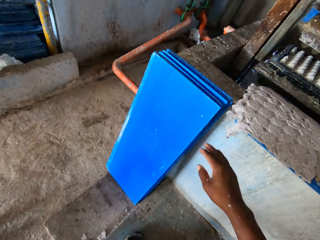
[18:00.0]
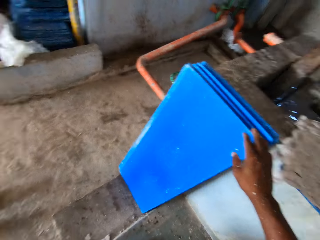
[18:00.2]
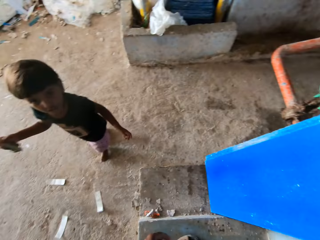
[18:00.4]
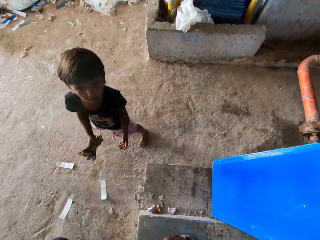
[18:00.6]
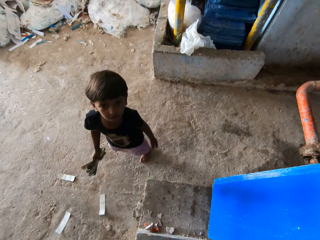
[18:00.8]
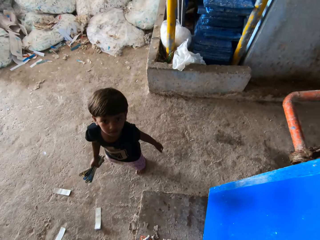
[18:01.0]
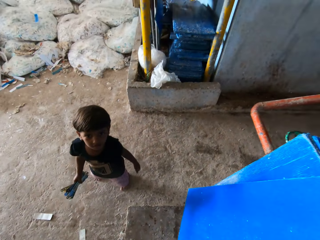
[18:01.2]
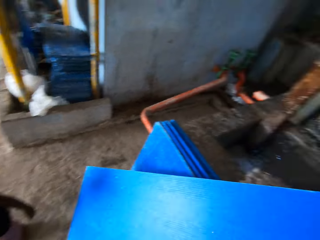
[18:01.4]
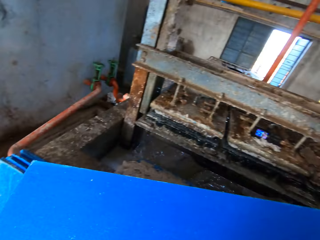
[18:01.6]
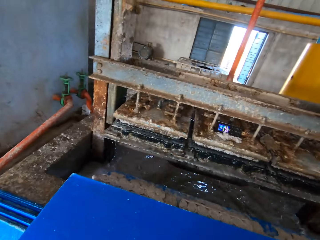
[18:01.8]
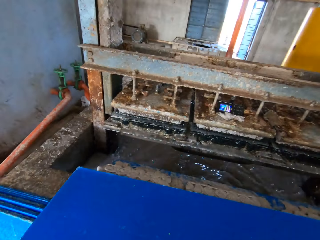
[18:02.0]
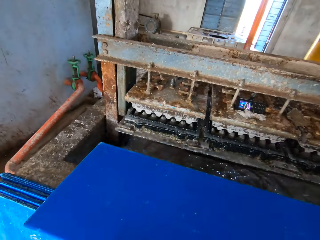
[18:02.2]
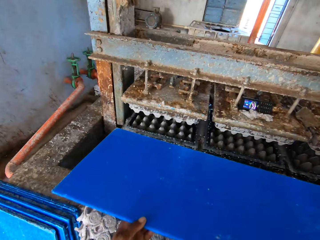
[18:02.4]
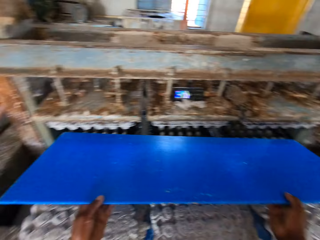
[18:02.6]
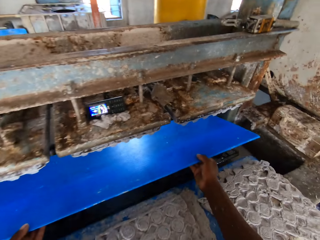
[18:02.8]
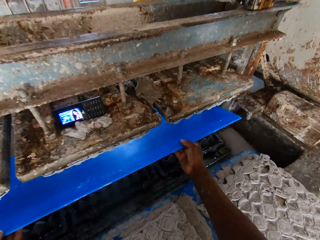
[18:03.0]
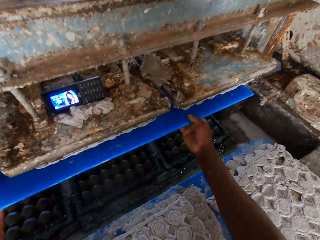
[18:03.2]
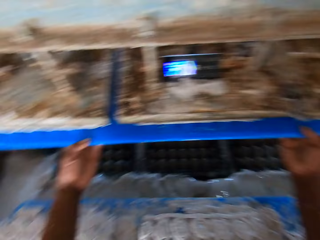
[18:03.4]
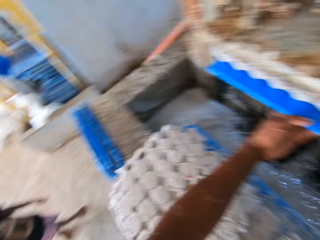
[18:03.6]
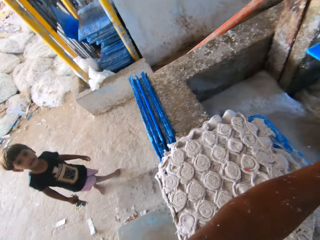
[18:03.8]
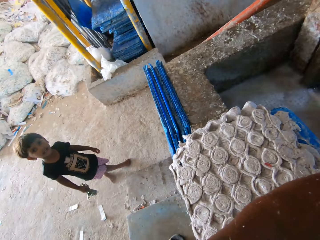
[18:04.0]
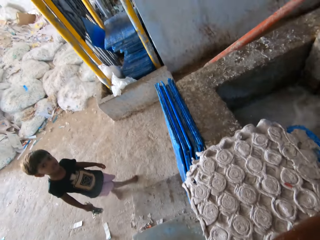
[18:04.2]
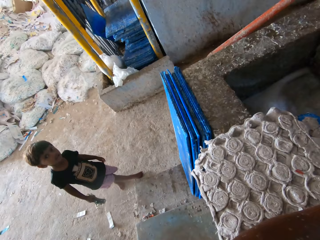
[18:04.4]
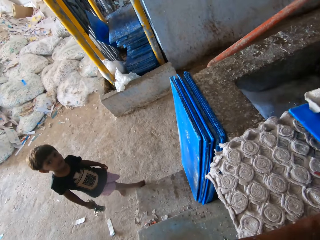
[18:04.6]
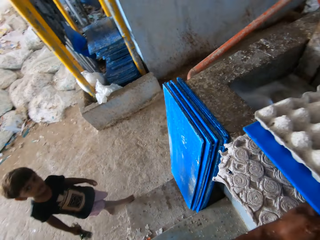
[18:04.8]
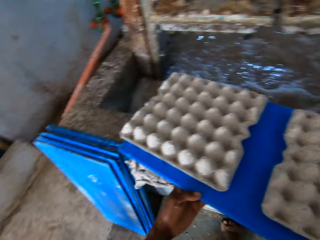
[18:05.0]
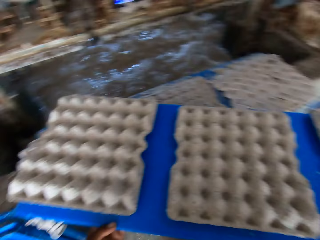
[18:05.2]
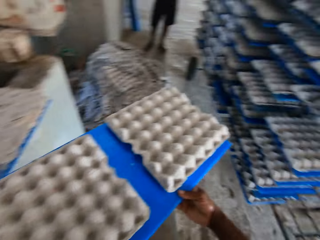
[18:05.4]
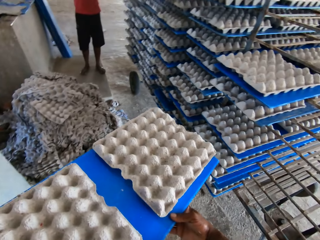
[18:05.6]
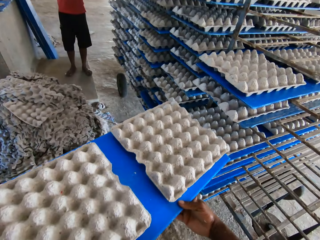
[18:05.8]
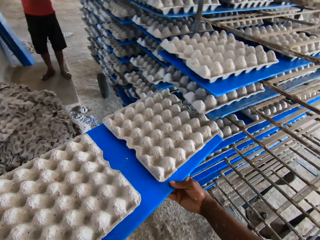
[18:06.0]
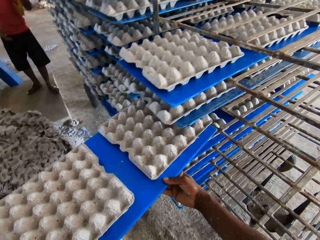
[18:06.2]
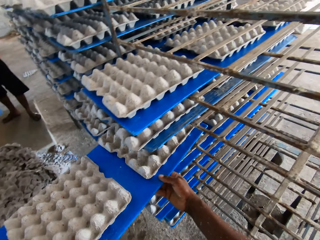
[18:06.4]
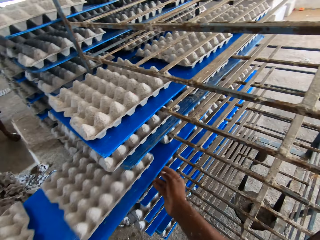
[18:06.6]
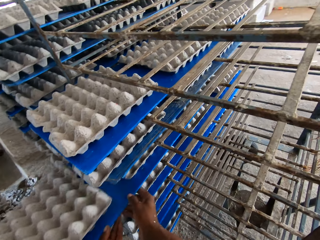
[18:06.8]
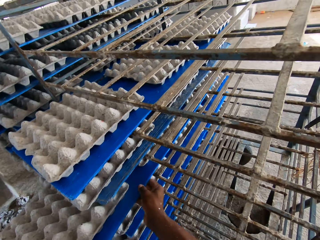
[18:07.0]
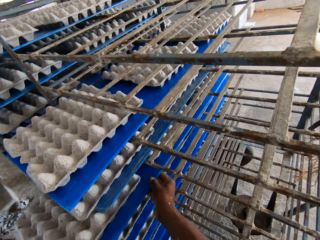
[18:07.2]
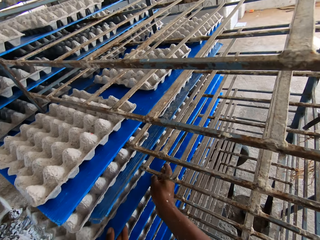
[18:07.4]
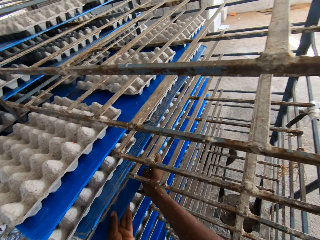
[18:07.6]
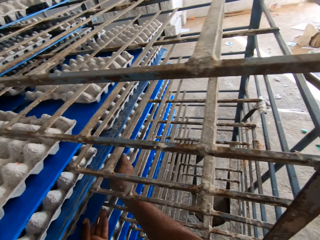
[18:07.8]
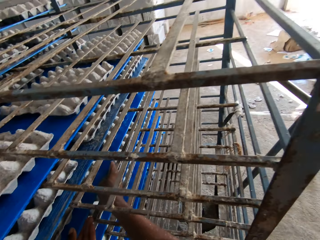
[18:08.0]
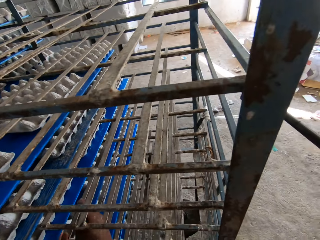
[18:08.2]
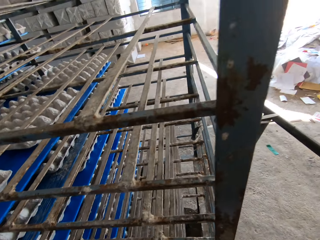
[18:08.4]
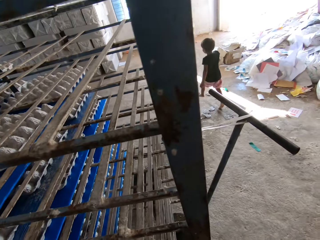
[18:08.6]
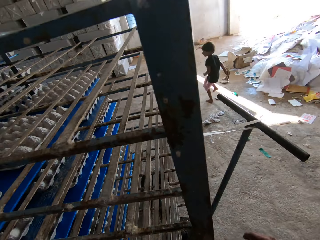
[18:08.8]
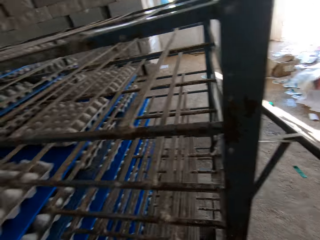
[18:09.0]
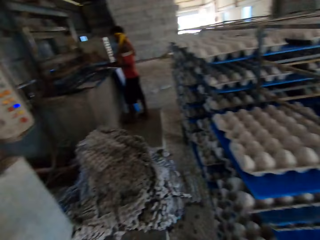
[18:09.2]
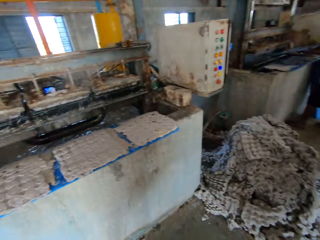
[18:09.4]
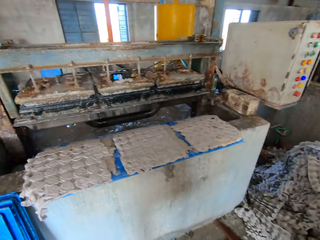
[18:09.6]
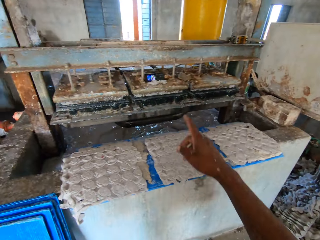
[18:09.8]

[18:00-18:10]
The camera wearer picks a tray or cardboard on the floor with his right hand. He places the tray in both hands in the crate making machine. He removes the cardboard with egg tray from the machine. He places the tray in both hands in the trolley.

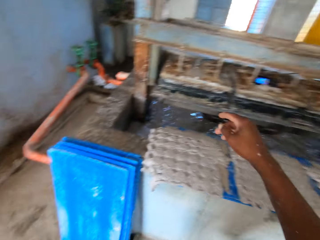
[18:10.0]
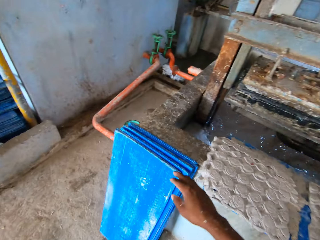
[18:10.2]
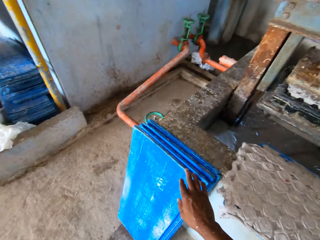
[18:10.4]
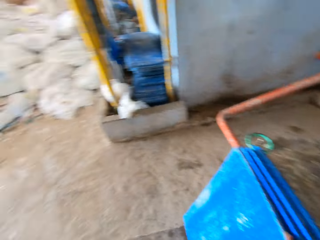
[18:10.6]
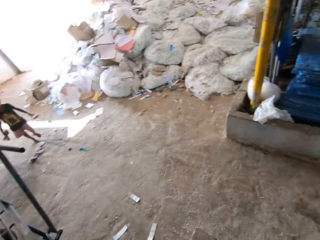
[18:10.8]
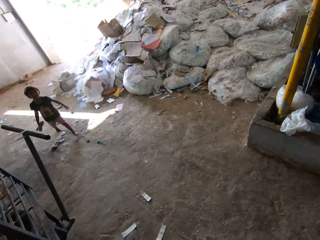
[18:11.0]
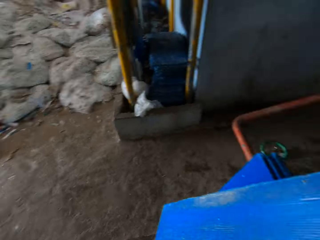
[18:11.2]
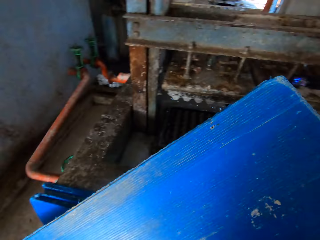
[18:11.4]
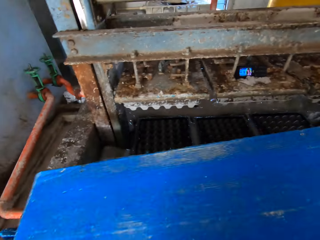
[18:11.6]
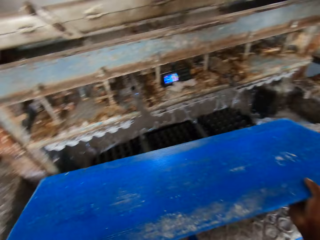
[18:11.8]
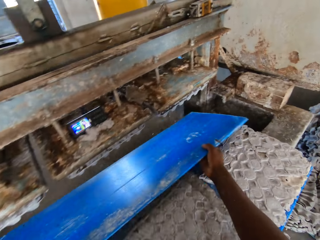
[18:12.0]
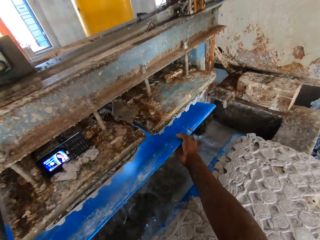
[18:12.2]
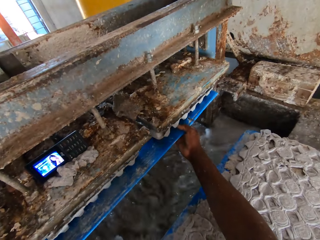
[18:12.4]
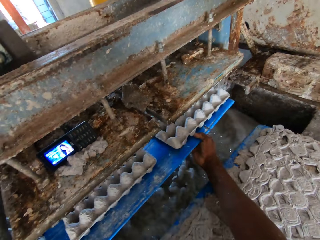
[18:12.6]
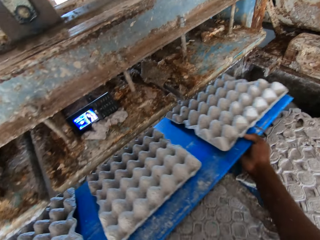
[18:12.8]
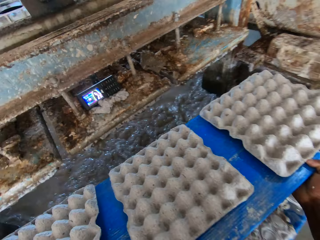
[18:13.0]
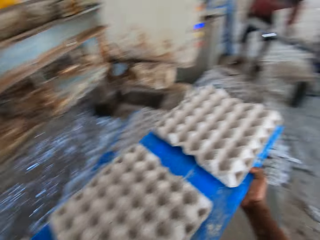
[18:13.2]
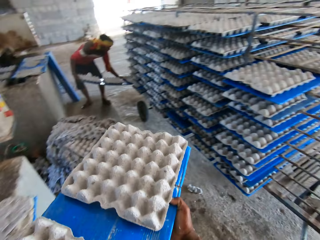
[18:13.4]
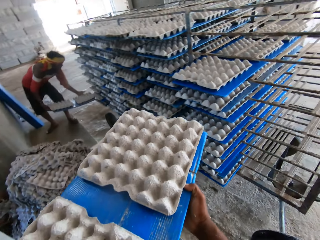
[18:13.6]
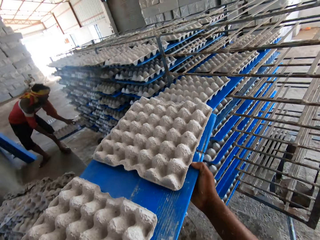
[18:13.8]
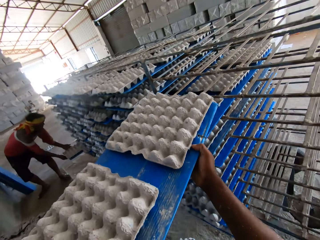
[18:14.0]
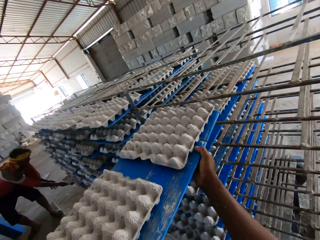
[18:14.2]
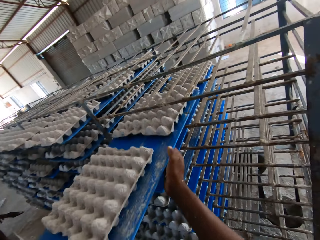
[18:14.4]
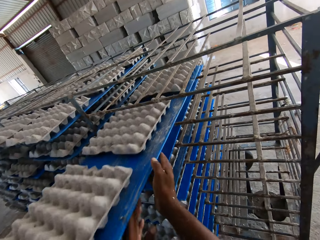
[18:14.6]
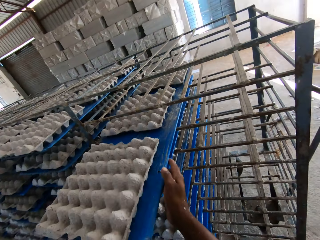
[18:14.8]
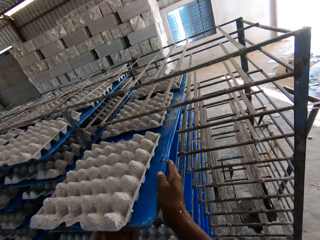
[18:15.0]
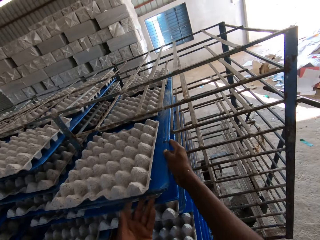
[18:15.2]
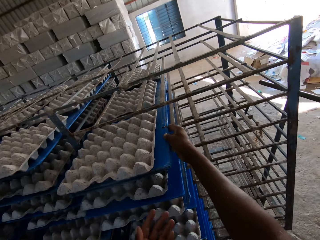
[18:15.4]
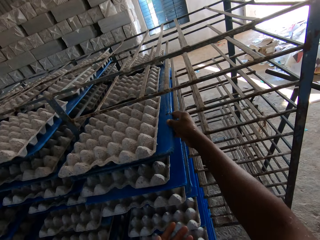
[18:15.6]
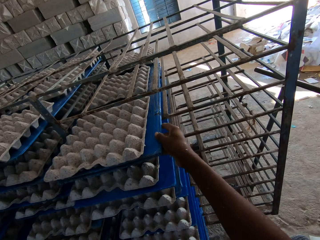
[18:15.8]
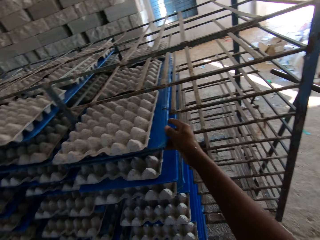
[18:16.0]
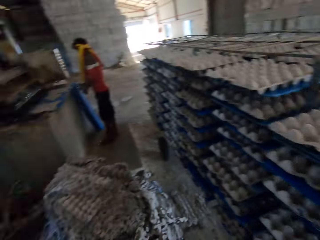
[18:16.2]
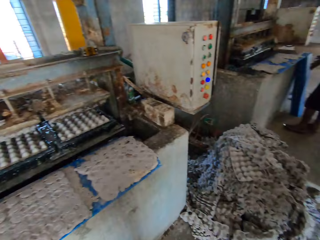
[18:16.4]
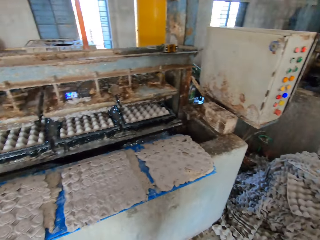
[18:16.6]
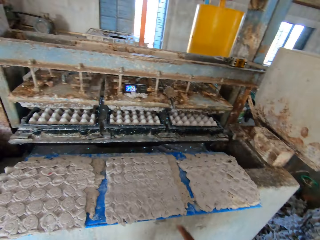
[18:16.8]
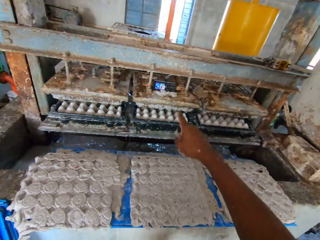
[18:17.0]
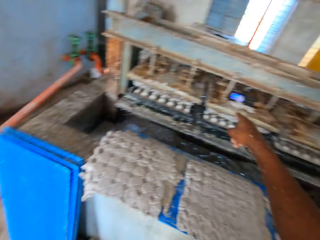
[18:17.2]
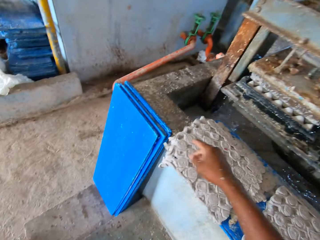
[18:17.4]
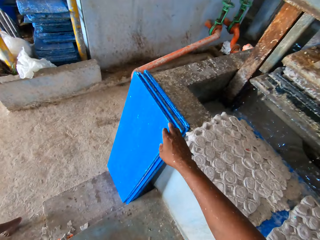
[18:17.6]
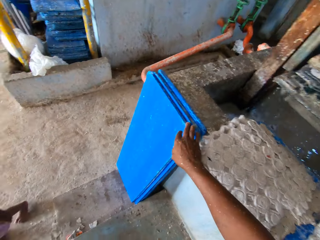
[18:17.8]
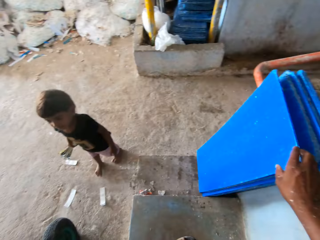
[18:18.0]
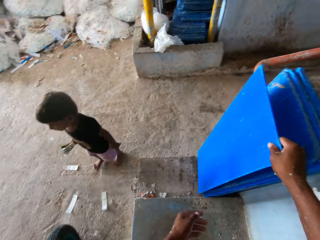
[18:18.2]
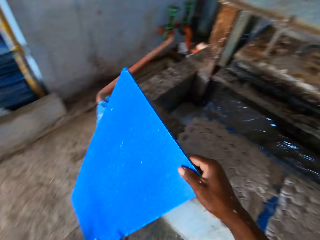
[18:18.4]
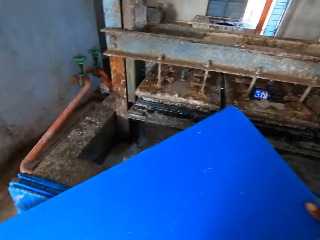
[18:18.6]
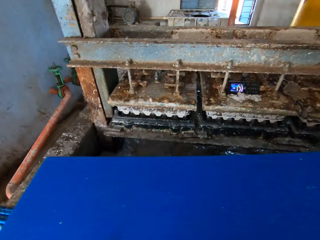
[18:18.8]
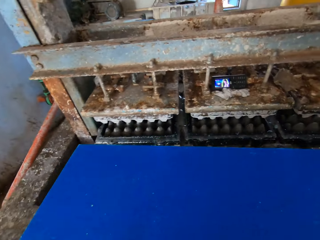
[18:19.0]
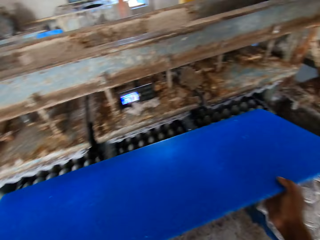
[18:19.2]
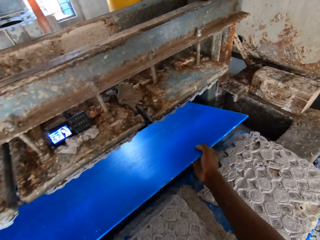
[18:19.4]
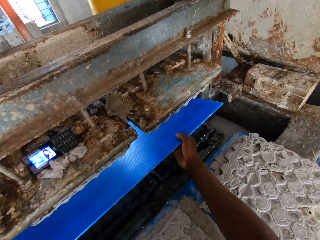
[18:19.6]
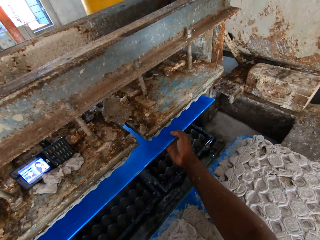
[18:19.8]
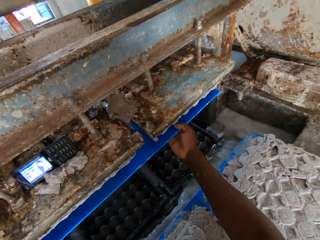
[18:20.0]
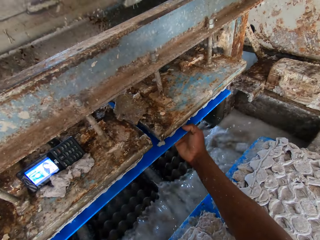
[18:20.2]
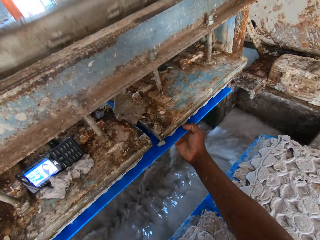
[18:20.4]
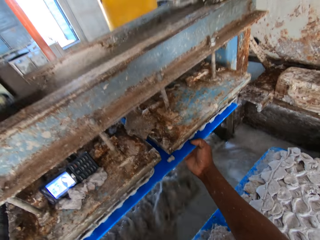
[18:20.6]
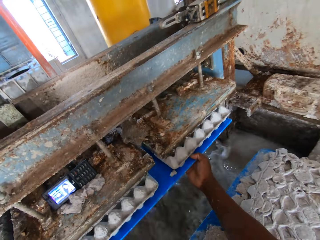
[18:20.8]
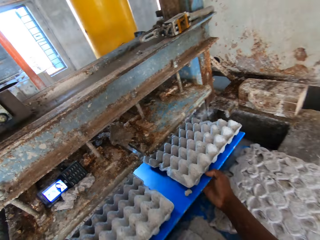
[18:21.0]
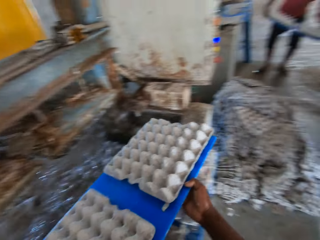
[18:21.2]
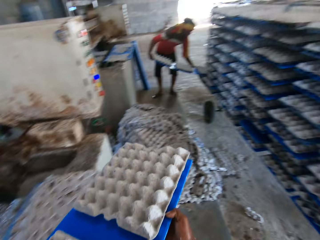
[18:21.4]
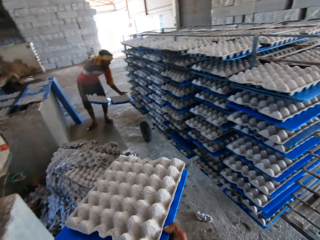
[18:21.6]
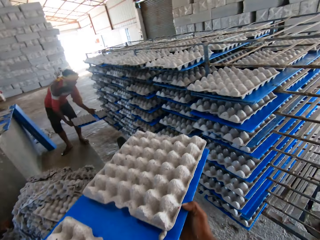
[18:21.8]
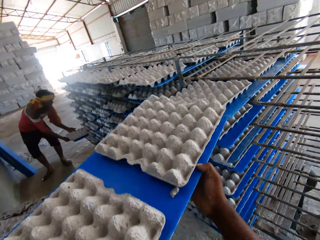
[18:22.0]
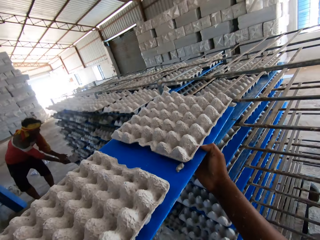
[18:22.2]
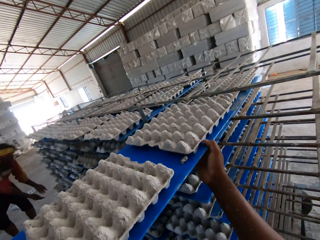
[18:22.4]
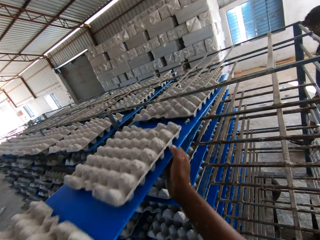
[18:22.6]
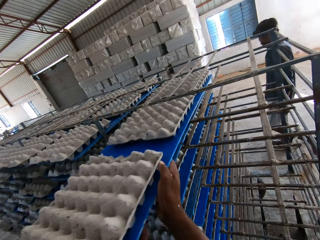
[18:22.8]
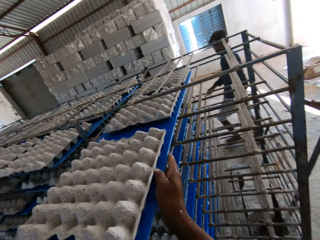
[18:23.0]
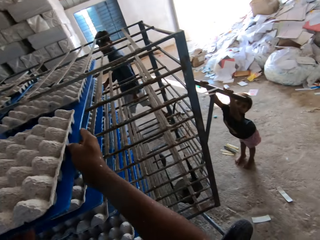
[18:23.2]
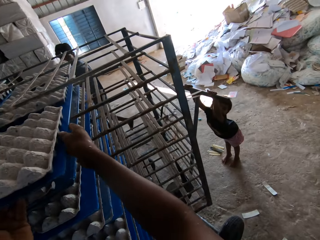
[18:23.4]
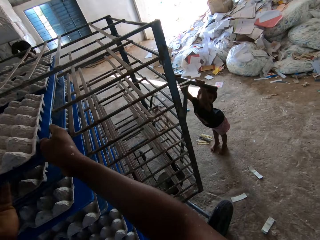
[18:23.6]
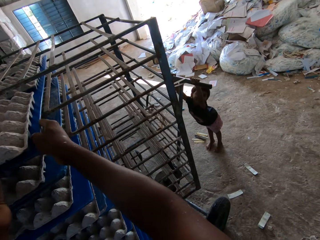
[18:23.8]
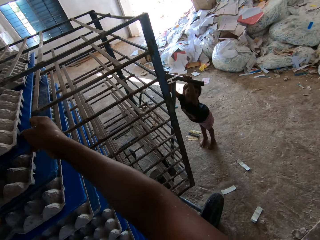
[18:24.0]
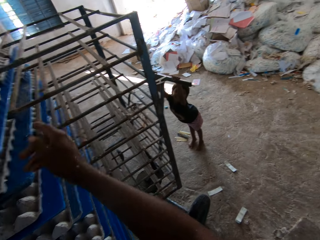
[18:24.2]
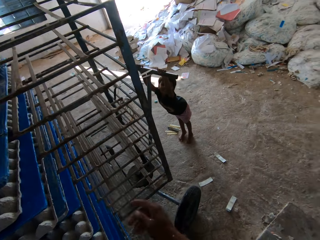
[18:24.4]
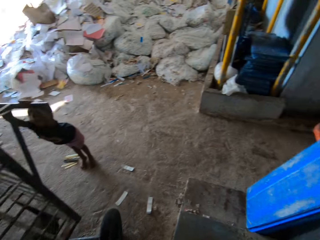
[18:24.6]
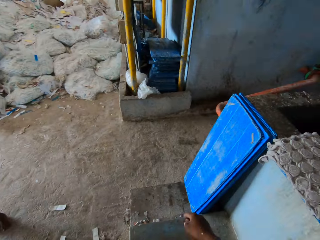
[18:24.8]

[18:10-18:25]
The camera wearer picks a tray or cardboard on the floor with his right hand. He places the tray in both hands in the crate making machine. He removes the cardboard with egg tray from the machine. A man places a tray in both hands in the trolley. The camera wearer places the tray in both hands in the trolley. He talks, looks around and gesticulates with his right hand. He picks a board or plywood from the ground with his right hand. He places the plywood on the machine. He collects some egg trays from the pulp molding machine with the board in his hands. He picks the plywood from the machine. Another man puts a board in the tray rack with his right hand. The camera wearer puts the board in the tray rack with both hands. A girl holds the handle of the tray rack with both hands.
